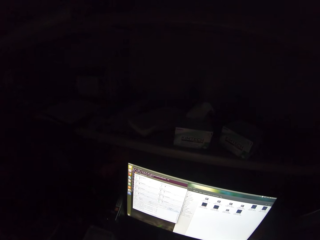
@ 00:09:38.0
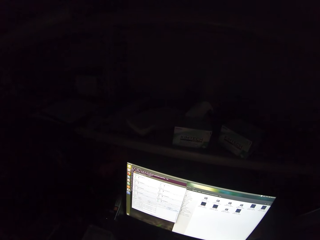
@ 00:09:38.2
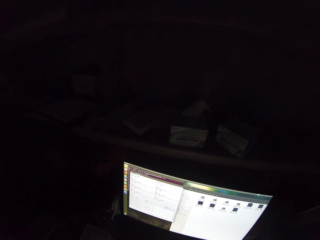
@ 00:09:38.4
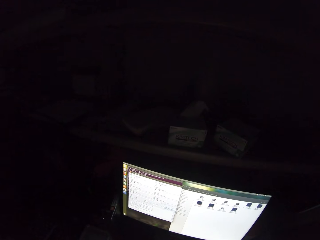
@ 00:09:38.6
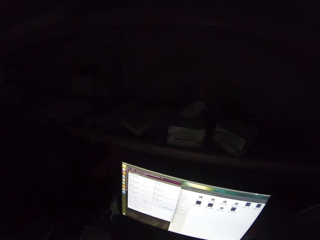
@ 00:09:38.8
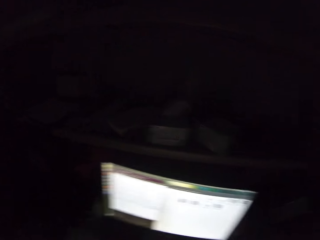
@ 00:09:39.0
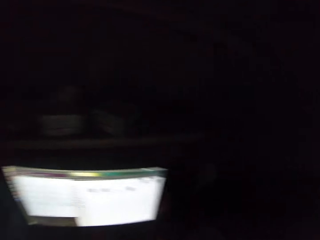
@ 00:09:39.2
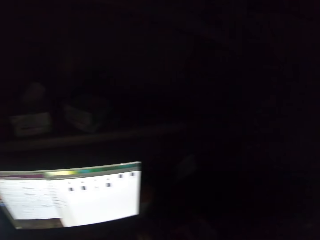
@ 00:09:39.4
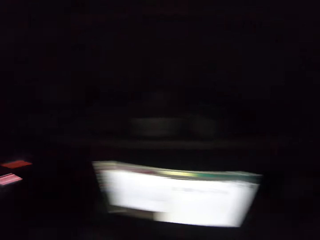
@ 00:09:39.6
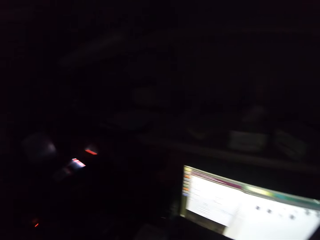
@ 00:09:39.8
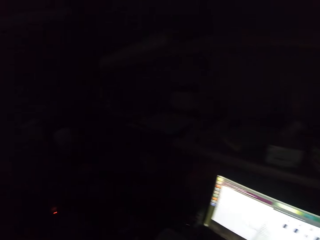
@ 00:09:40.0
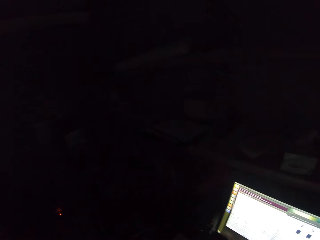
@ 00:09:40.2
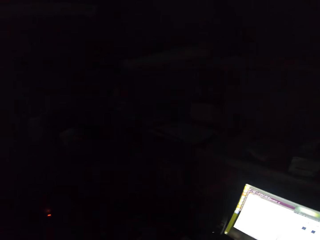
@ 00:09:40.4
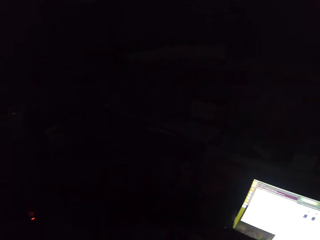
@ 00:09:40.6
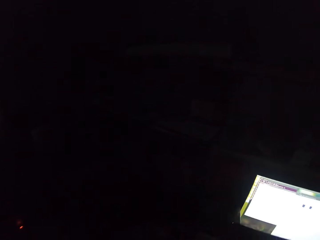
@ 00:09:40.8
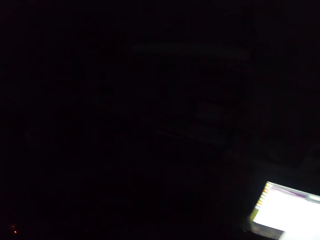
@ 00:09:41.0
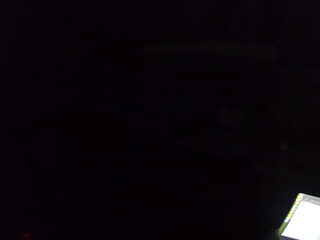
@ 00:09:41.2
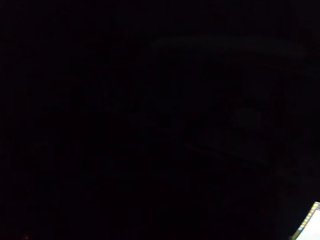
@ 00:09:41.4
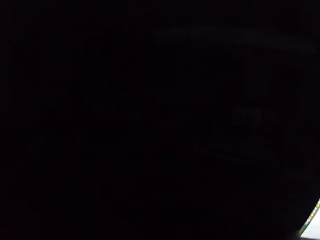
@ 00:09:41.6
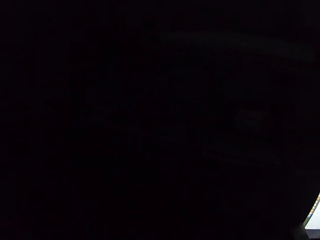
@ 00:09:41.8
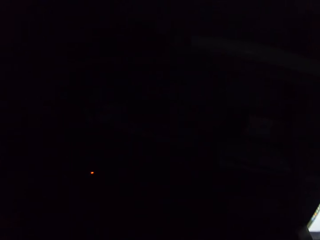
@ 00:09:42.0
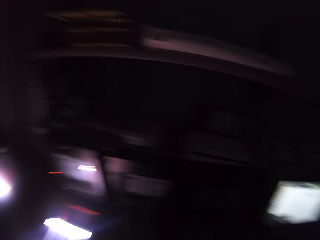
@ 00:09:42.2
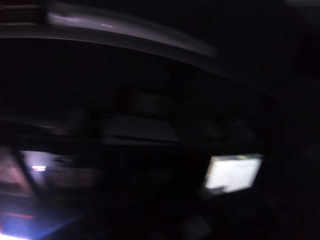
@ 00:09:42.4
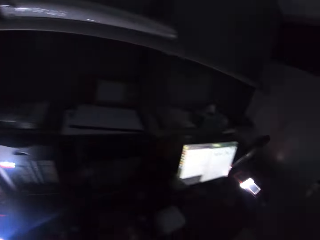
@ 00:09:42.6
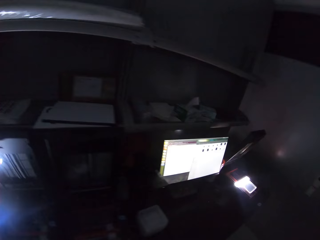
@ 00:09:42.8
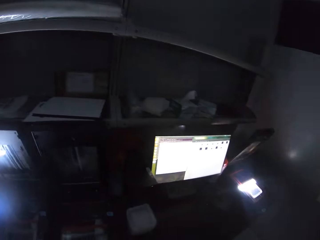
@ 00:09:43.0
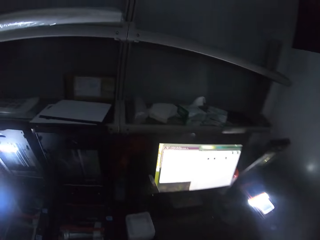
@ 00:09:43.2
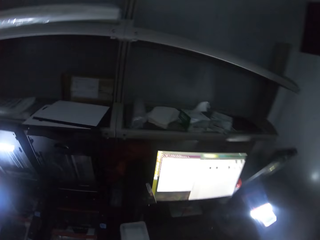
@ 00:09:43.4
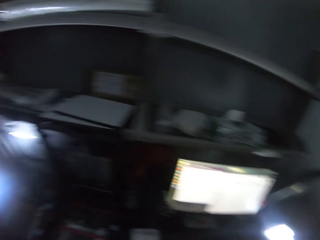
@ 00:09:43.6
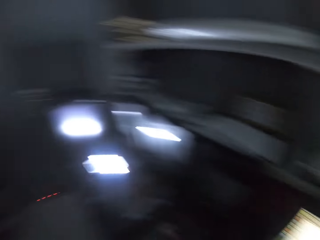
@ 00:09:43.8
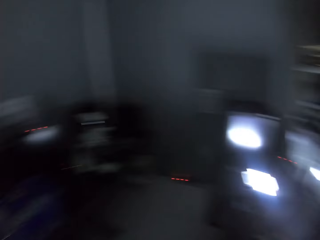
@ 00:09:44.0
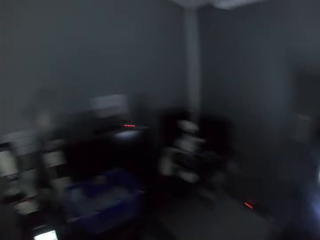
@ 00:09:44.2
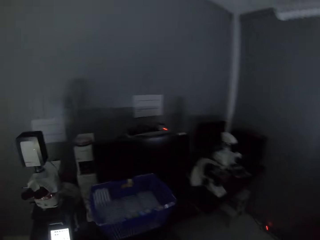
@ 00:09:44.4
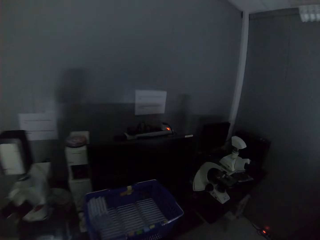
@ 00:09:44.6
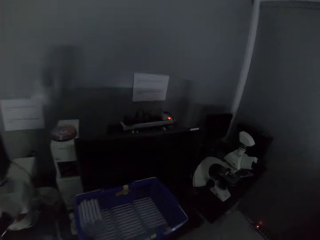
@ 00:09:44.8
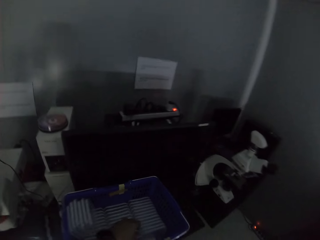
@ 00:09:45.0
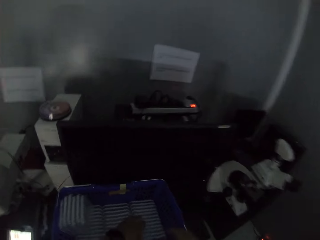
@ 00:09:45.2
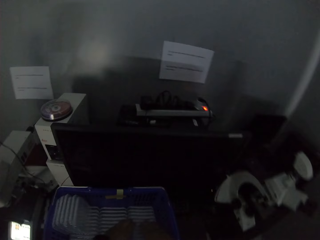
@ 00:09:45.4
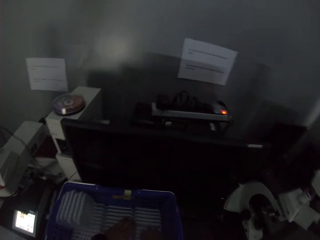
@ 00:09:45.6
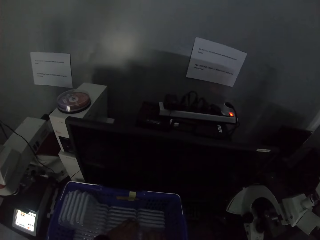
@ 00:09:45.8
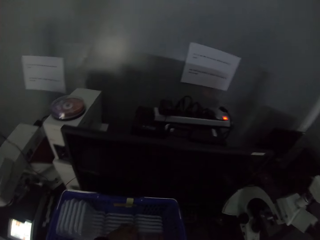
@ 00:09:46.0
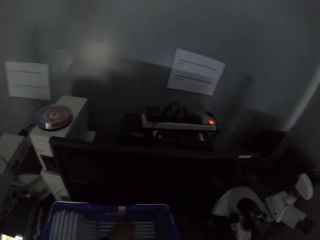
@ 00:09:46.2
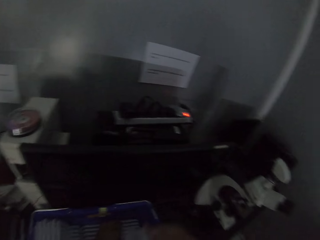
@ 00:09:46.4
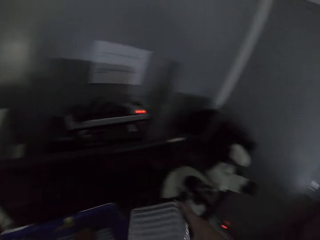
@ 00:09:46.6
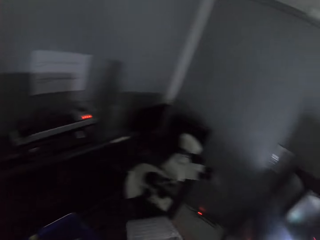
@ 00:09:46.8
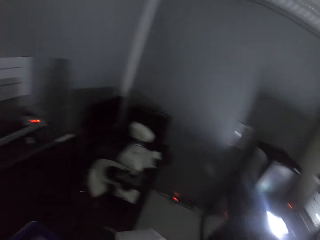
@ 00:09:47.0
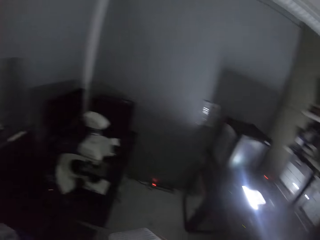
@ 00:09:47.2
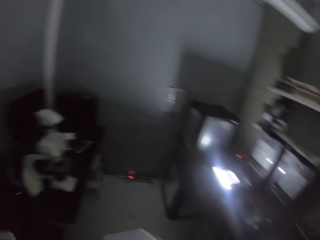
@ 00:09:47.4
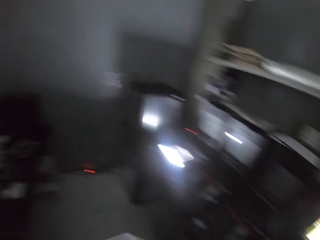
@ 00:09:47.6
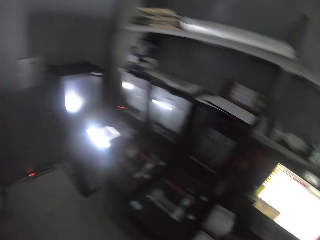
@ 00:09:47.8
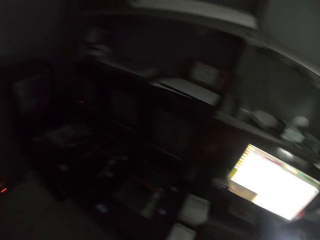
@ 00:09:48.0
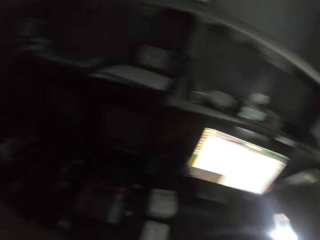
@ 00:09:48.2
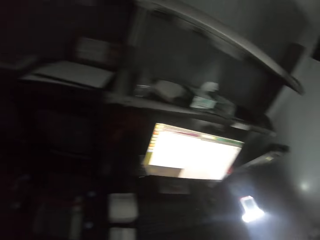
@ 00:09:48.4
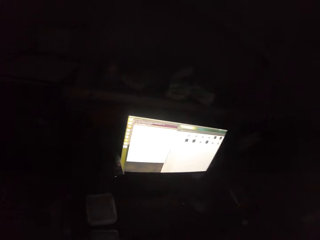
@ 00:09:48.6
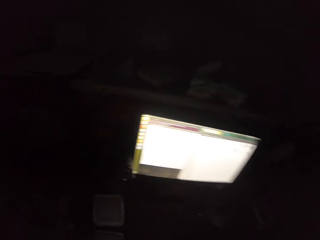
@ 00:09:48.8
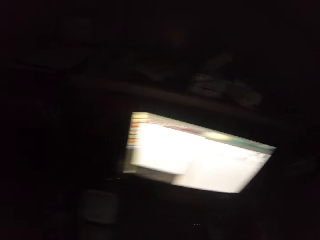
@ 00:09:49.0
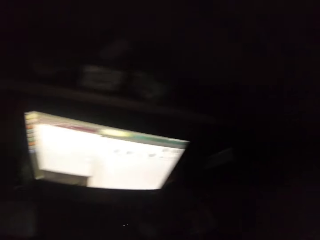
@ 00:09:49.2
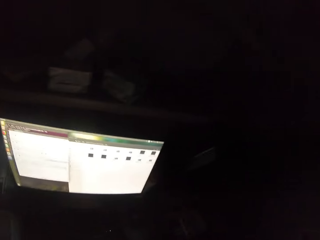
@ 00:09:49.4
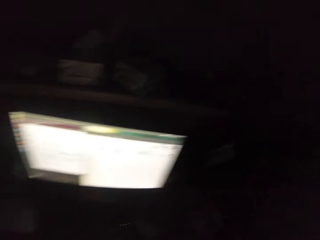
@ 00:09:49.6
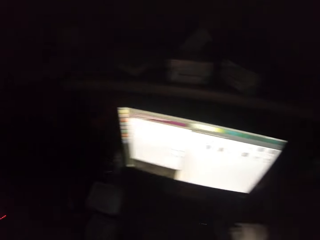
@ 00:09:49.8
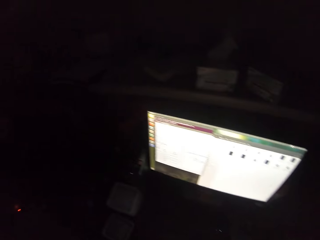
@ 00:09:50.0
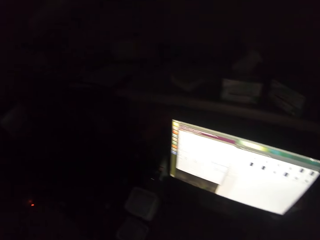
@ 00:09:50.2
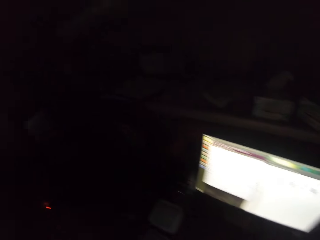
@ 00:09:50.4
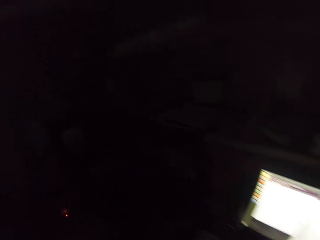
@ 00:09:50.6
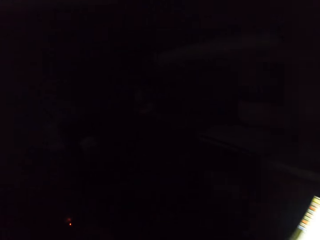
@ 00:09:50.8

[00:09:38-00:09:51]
The camera wearer looks around. He walks around. He picks something. He holds an item with his hands. He walks around.

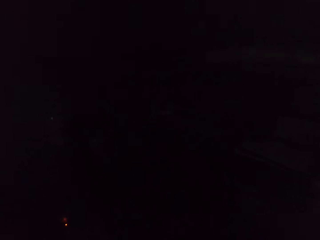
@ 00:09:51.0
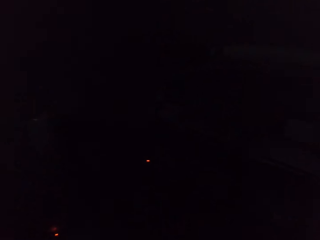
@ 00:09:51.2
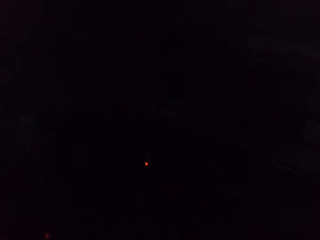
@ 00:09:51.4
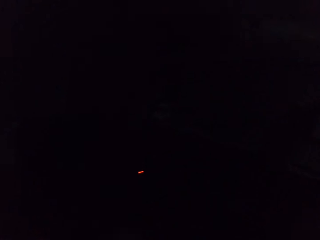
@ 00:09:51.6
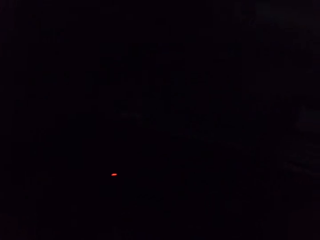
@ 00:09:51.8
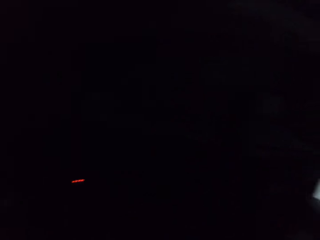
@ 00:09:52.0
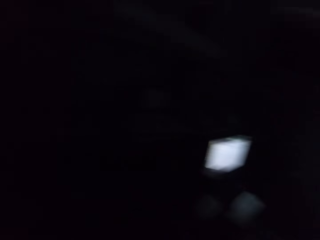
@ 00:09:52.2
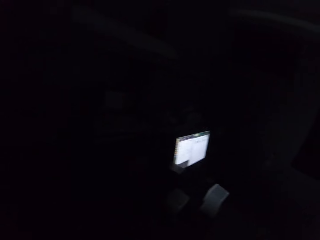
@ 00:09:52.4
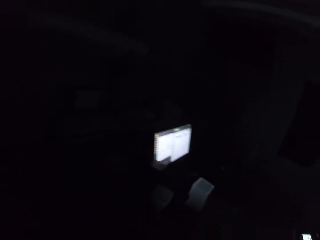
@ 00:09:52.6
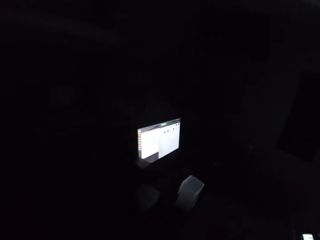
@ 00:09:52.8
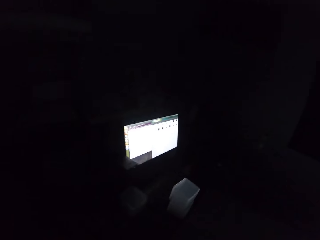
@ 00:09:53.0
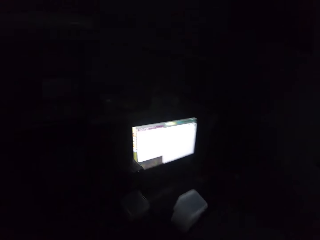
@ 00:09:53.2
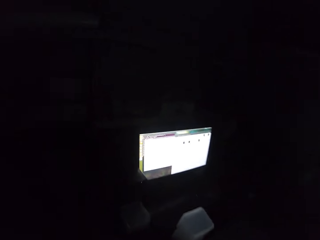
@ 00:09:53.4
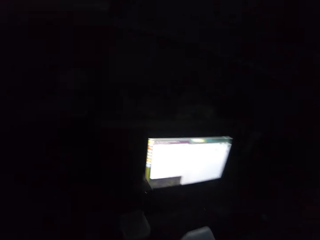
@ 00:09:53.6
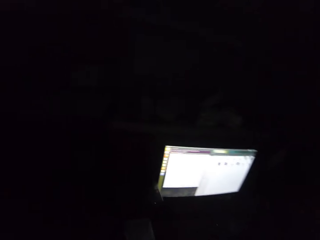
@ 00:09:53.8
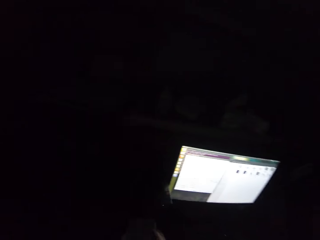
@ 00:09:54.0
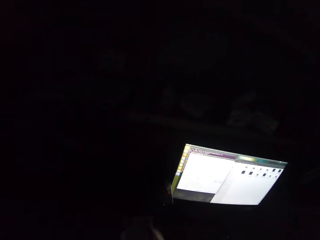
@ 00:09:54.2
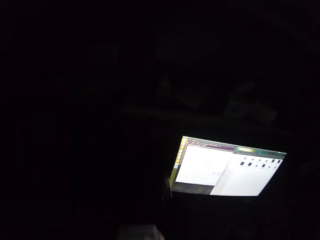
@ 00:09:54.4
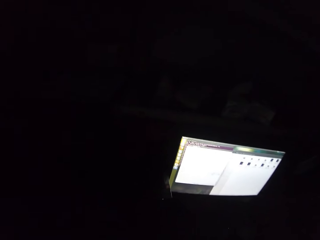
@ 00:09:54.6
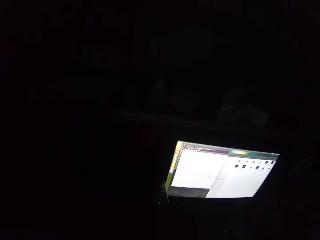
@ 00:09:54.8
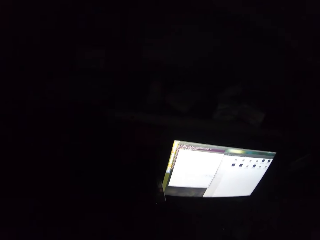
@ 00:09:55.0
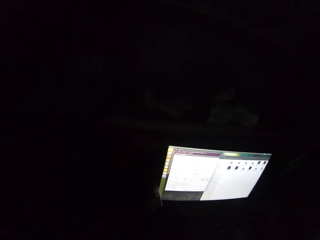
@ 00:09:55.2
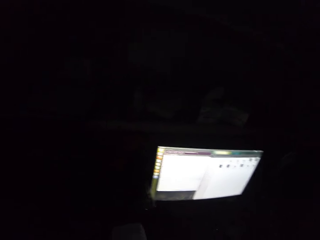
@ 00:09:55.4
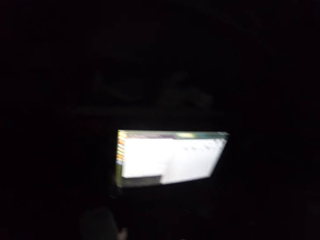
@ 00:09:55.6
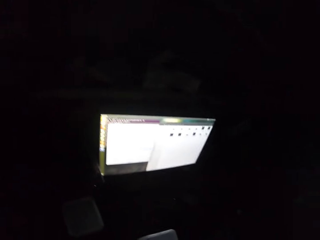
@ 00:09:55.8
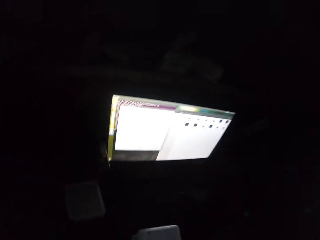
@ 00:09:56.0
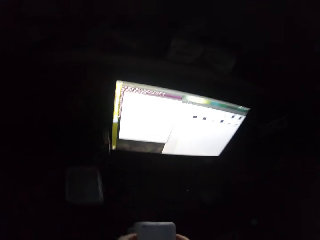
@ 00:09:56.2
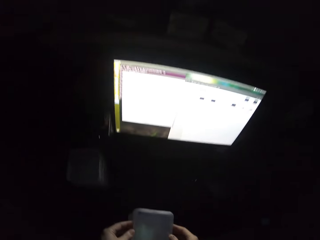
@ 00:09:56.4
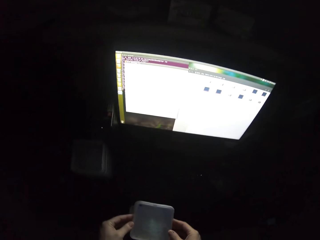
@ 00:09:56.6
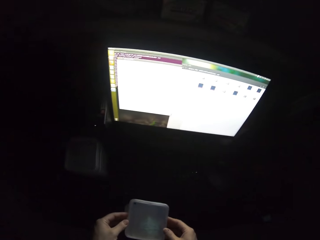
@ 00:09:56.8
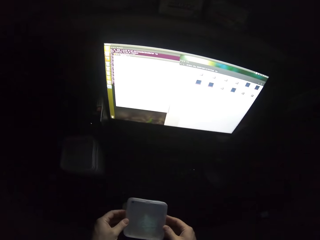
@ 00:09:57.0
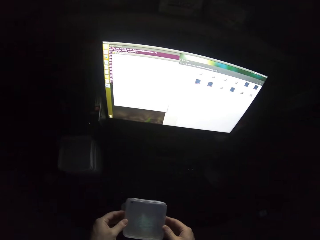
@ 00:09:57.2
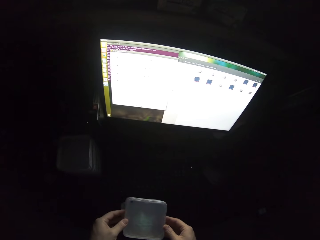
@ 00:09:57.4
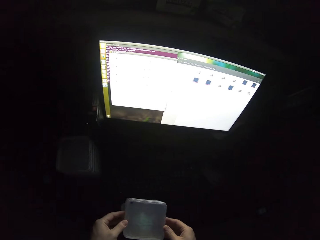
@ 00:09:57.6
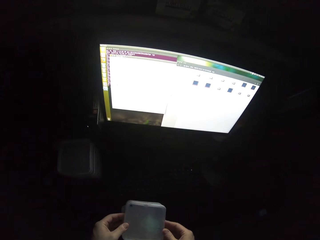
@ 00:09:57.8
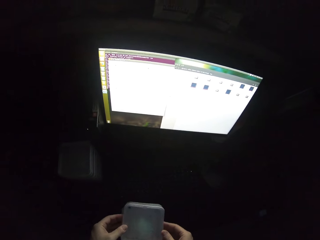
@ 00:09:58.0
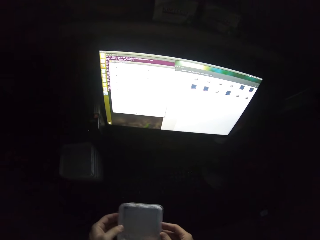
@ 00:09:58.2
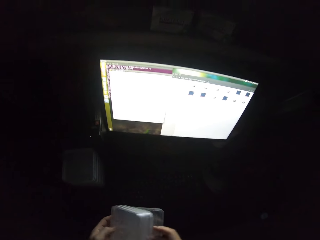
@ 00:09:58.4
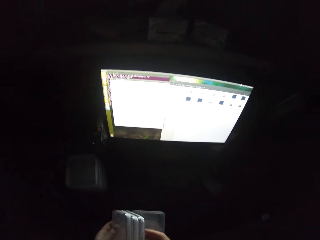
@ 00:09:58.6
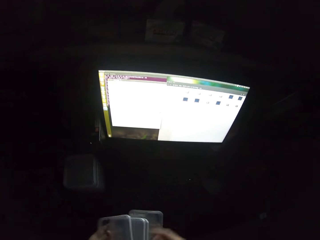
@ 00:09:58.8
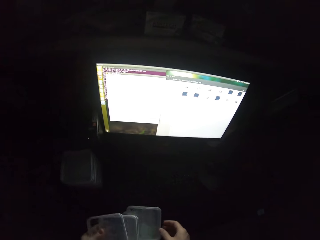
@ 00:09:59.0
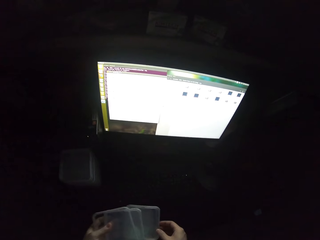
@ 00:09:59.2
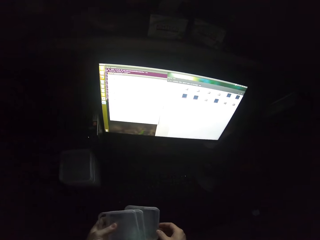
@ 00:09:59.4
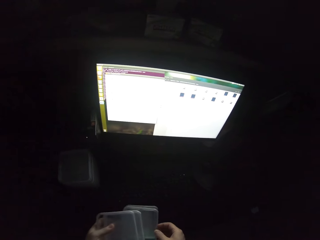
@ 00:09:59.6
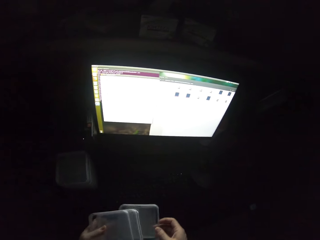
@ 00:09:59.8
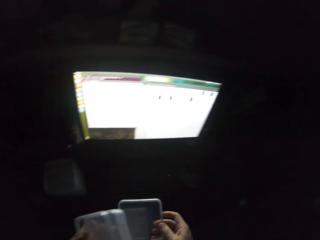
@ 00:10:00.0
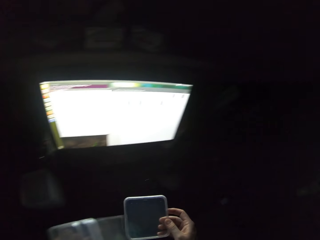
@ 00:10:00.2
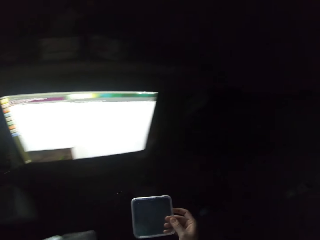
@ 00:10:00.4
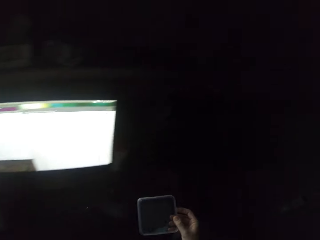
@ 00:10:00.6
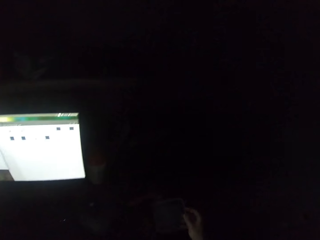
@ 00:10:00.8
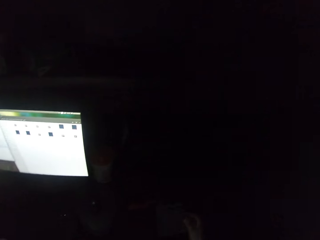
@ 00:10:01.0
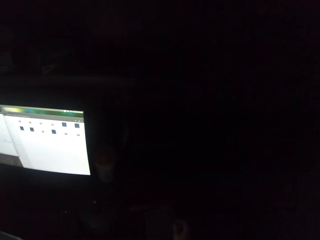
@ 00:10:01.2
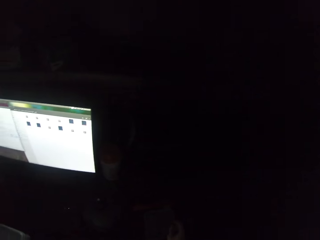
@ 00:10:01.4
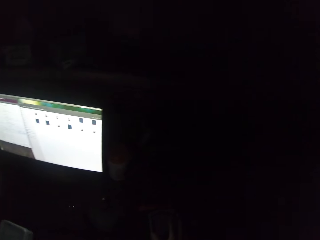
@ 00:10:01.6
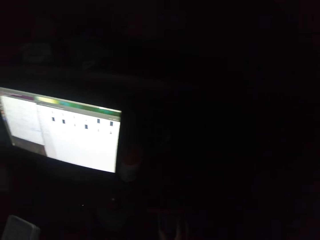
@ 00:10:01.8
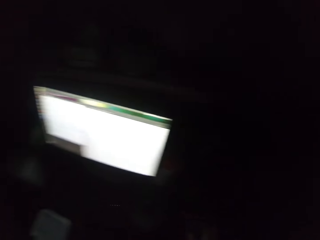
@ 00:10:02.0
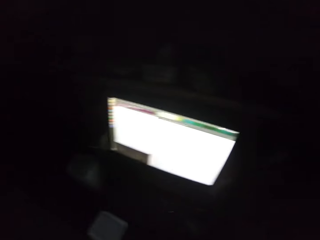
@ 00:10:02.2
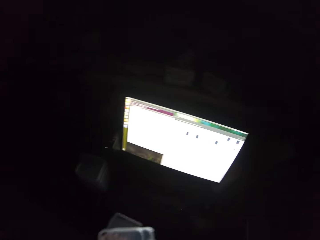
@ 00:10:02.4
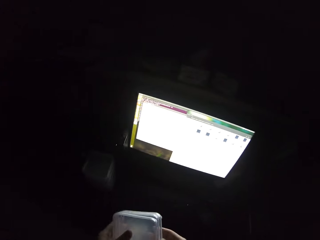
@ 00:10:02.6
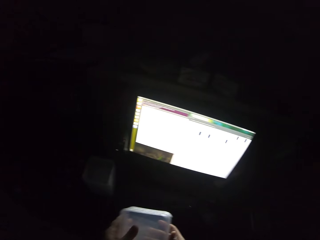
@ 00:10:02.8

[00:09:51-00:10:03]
The camera wearer picks something. They stare at something. They look around. They put the item on the table.
